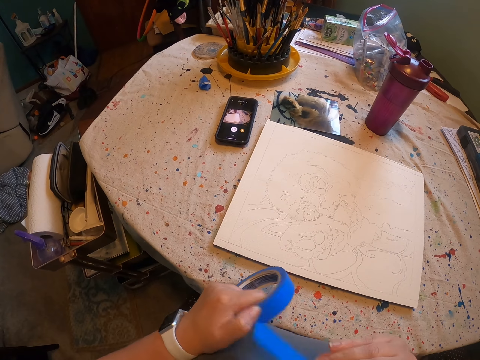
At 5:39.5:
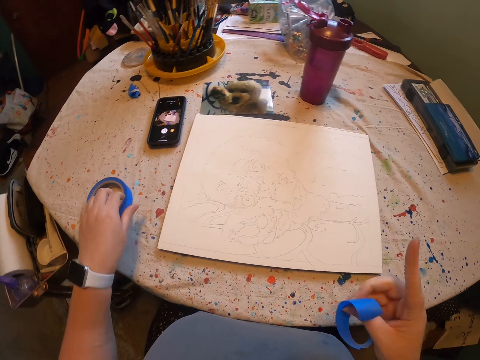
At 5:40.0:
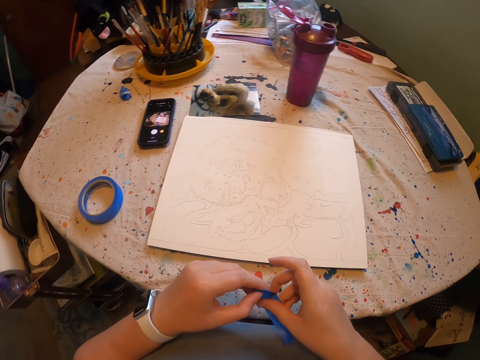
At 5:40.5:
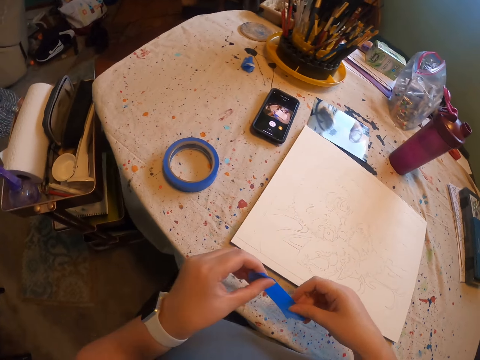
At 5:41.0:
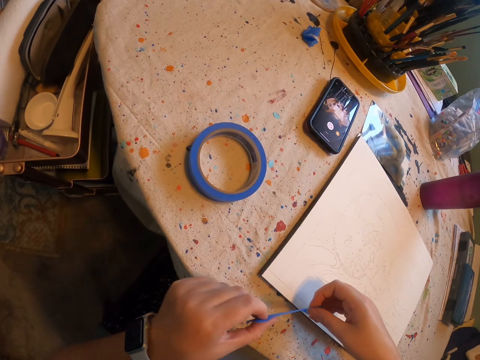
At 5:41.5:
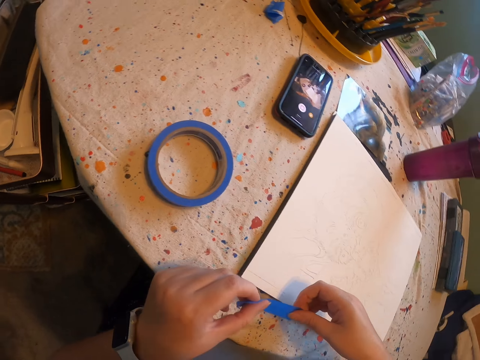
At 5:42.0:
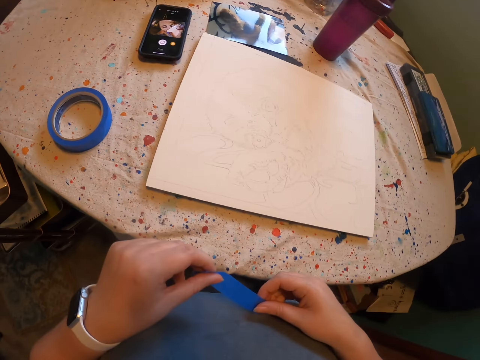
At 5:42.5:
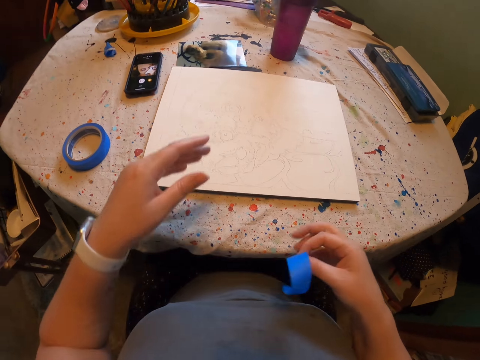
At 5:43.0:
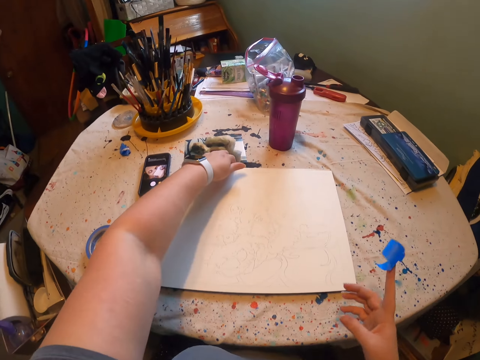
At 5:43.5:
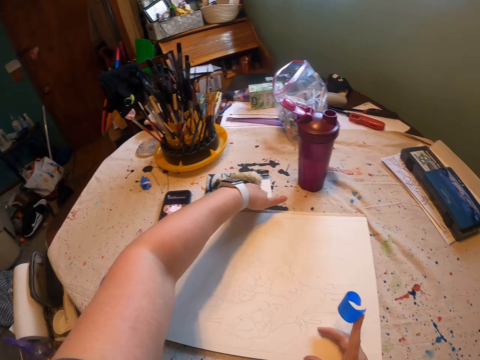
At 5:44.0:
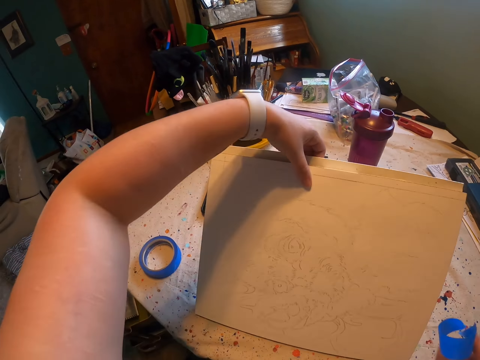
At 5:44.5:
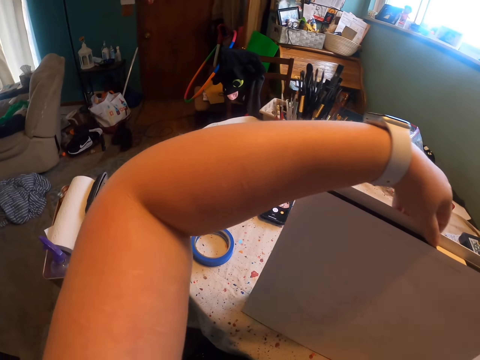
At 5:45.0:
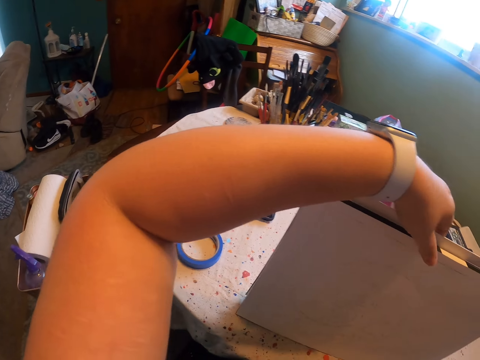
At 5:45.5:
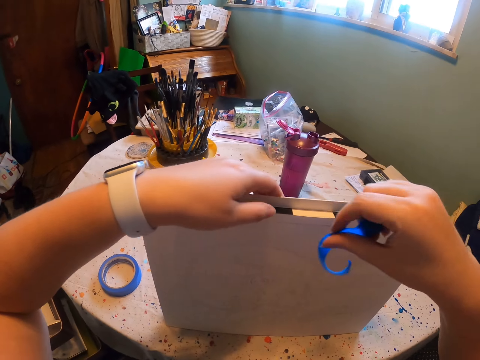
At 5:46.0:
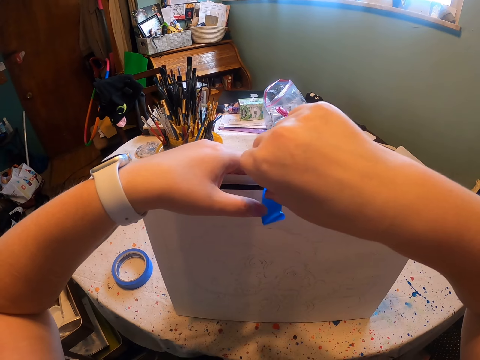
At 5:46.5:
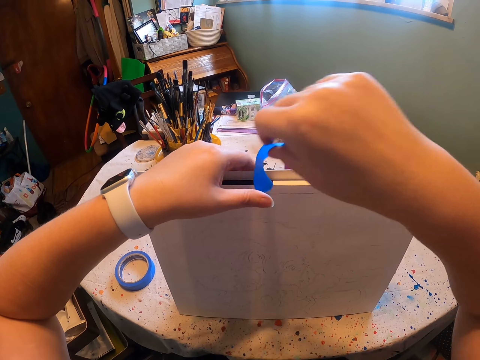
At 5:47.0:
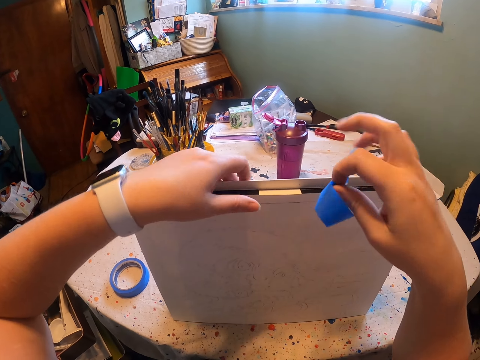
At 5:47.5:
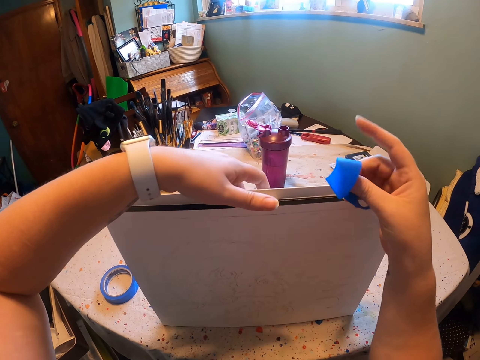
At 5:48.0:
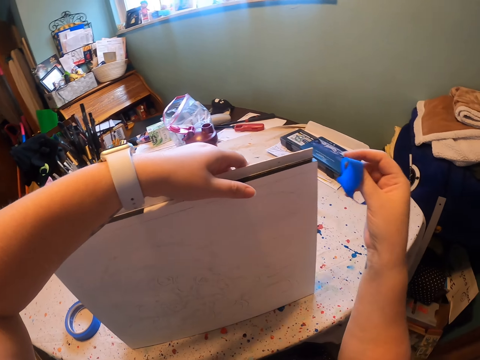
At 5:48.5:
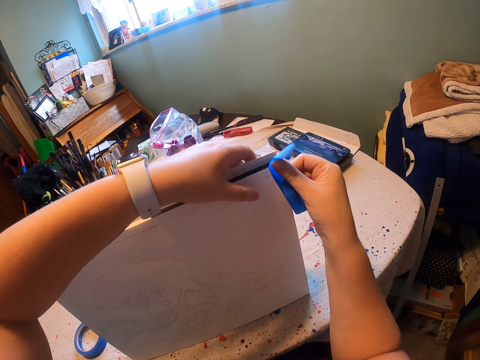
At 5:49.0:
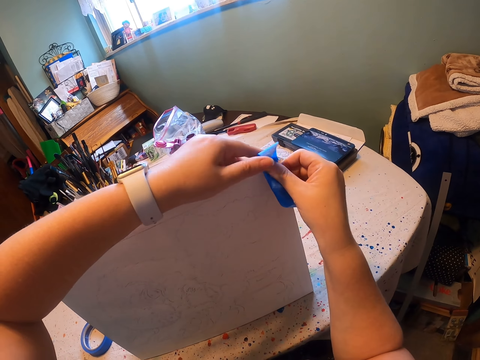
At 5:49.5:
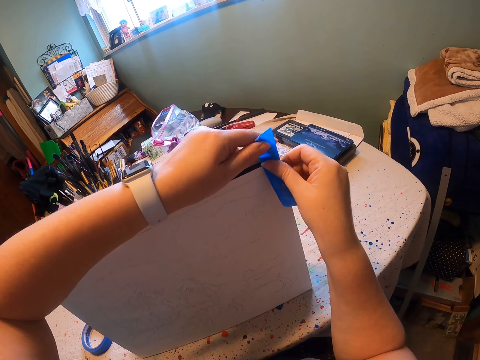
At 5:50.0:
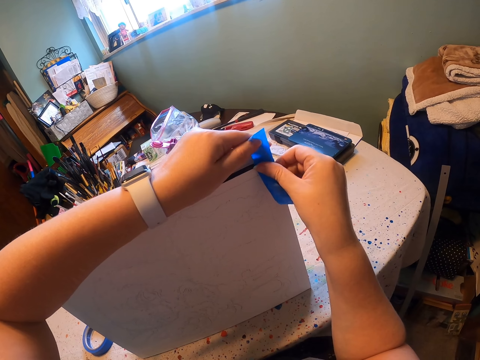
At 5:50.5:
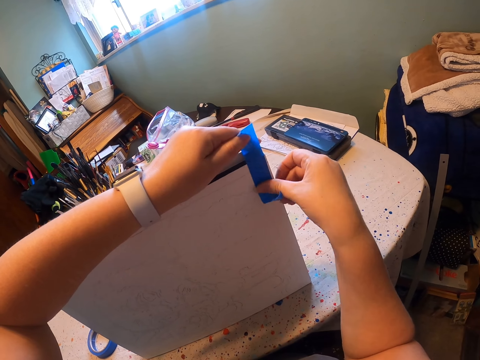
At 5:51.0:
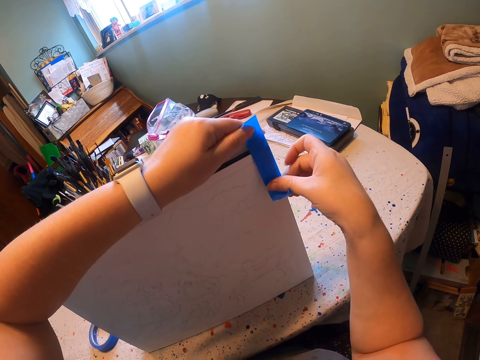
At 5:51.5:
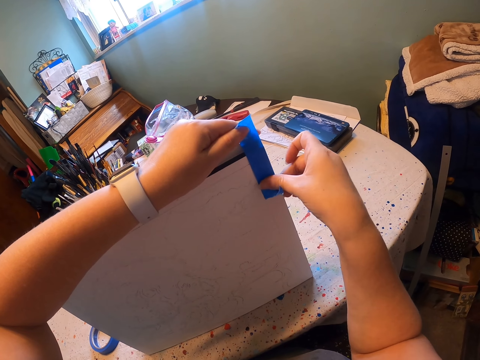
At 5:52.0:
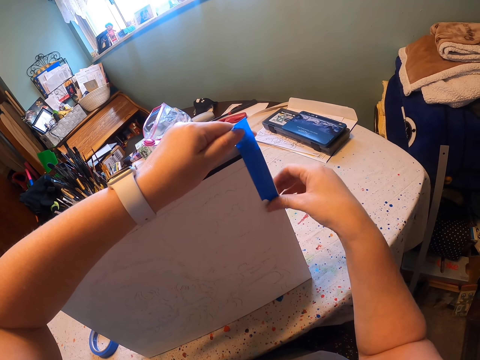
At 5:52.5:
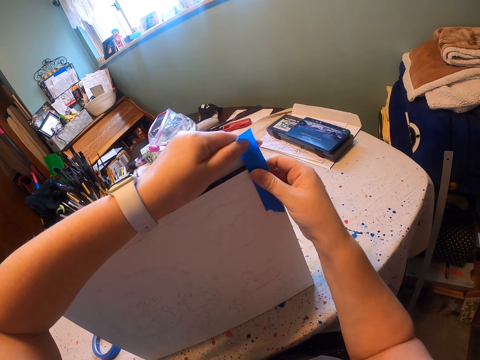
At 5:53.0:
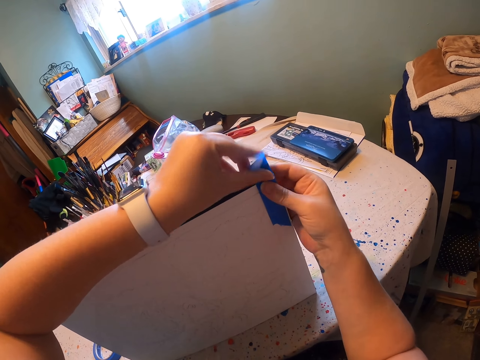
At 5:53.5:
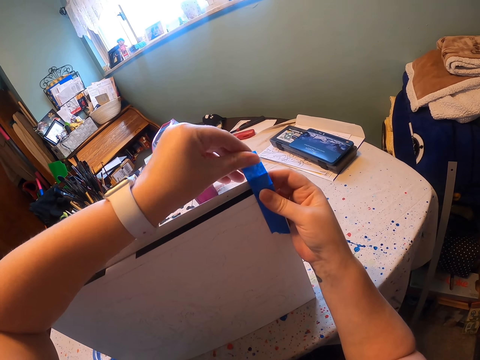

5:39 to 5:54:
The camera wearer places the tape on the table. They hold the sketch. They put the cello tape on the Stonehenge paper.

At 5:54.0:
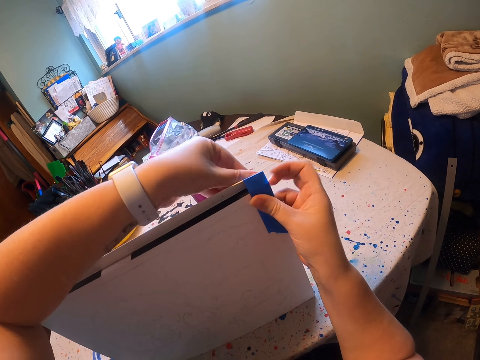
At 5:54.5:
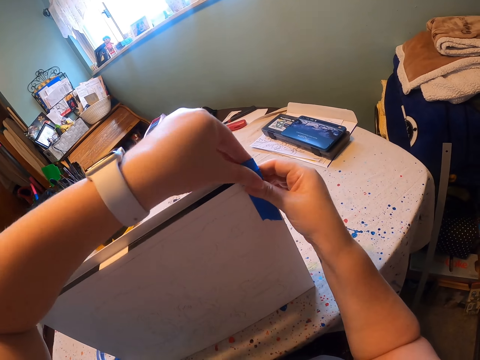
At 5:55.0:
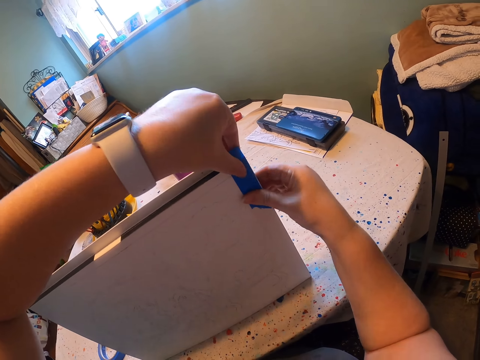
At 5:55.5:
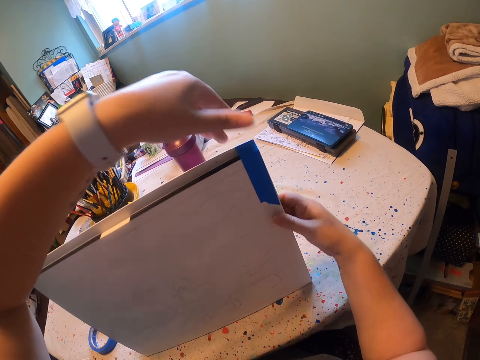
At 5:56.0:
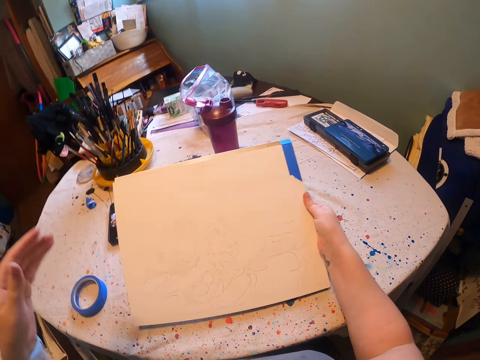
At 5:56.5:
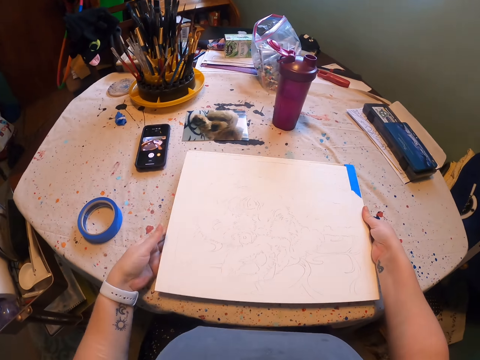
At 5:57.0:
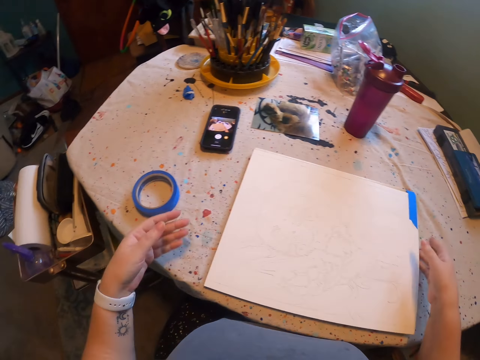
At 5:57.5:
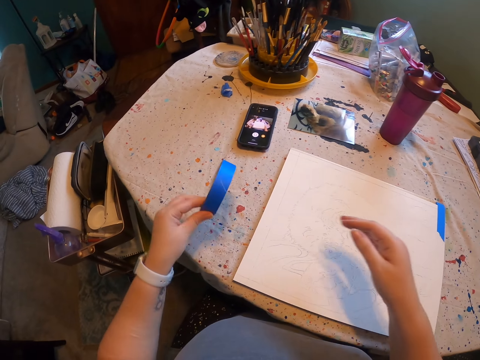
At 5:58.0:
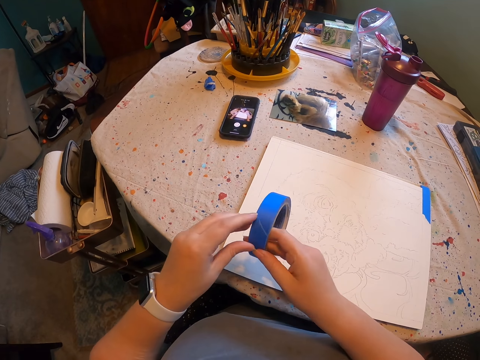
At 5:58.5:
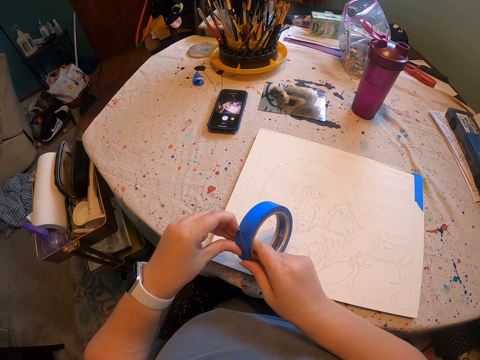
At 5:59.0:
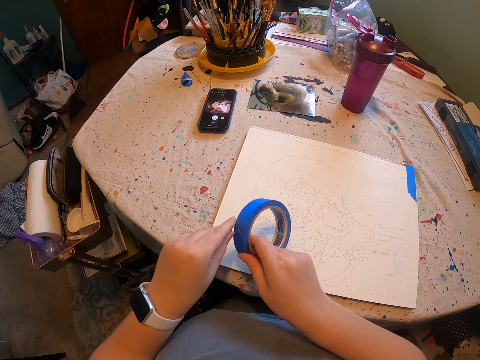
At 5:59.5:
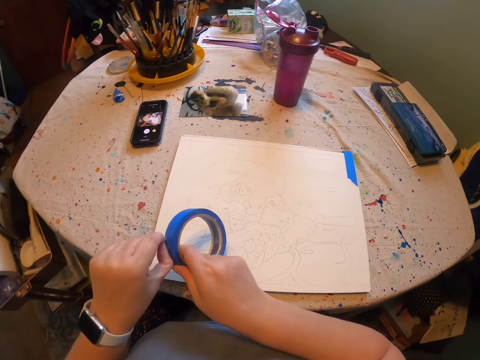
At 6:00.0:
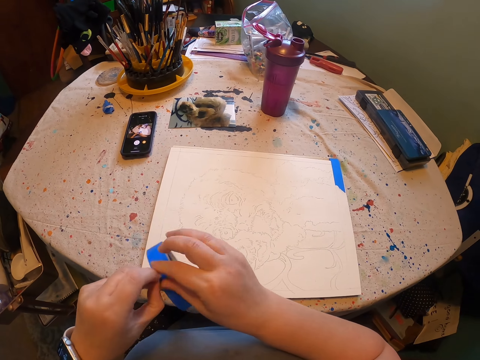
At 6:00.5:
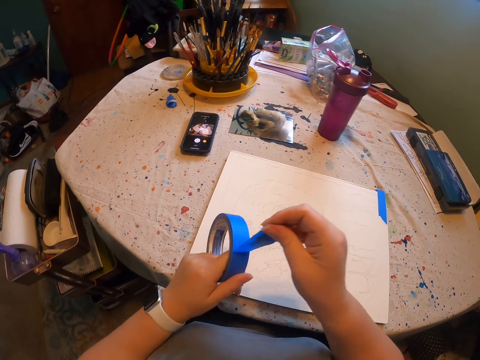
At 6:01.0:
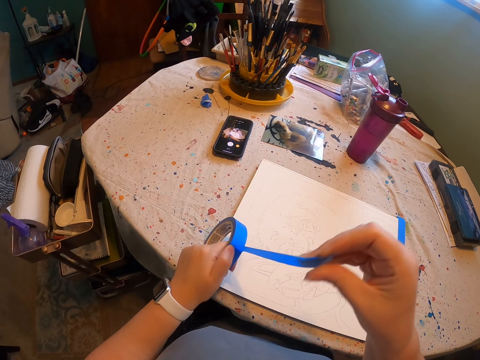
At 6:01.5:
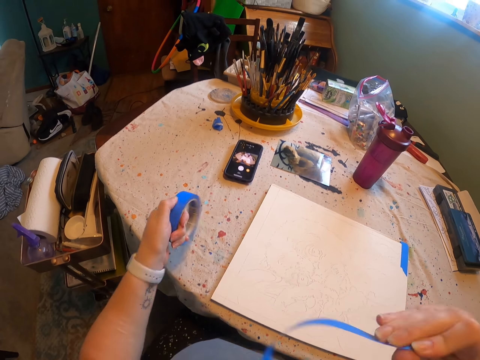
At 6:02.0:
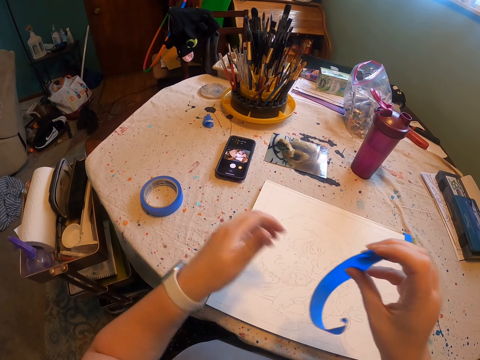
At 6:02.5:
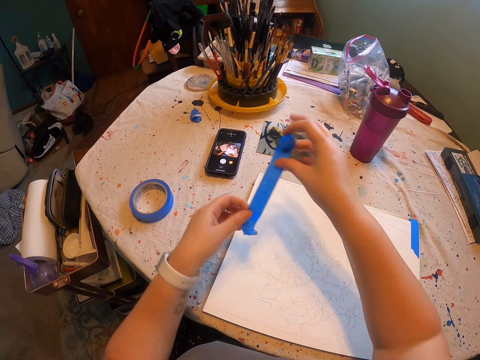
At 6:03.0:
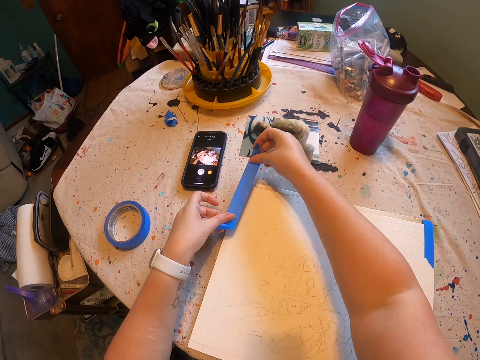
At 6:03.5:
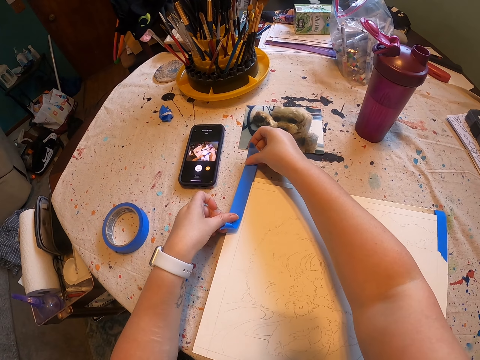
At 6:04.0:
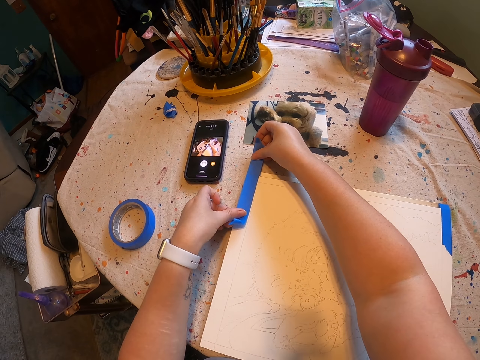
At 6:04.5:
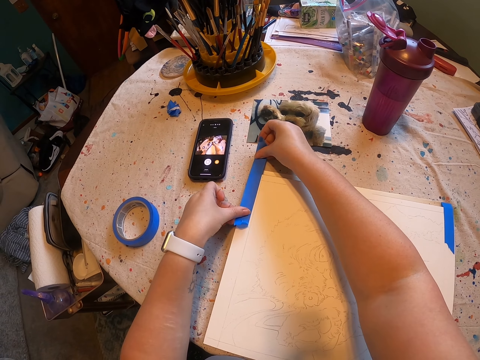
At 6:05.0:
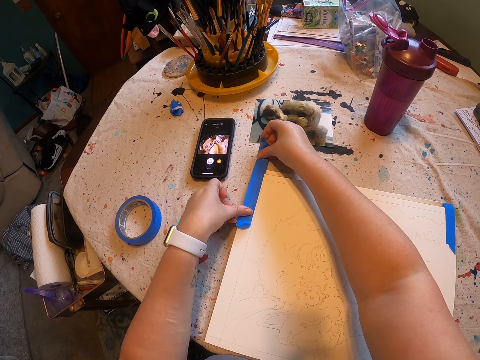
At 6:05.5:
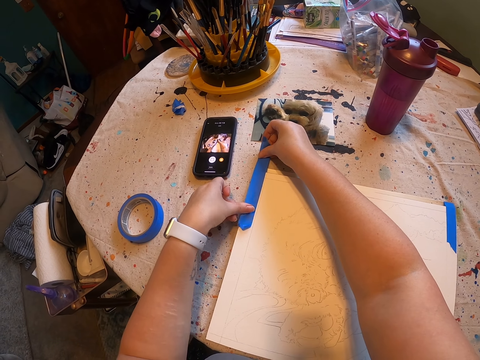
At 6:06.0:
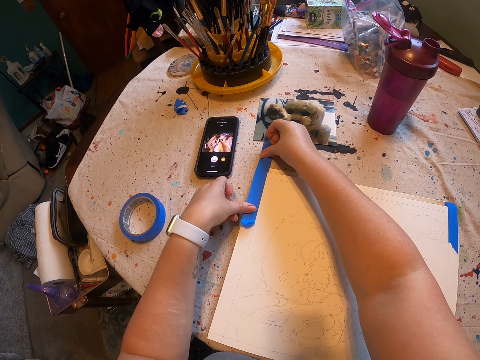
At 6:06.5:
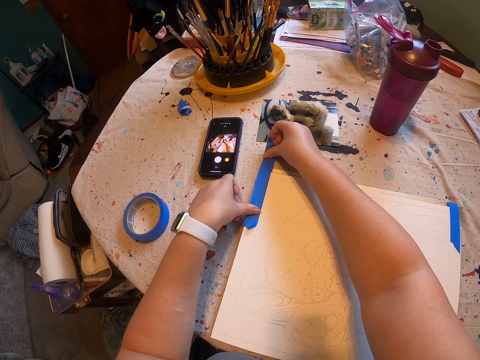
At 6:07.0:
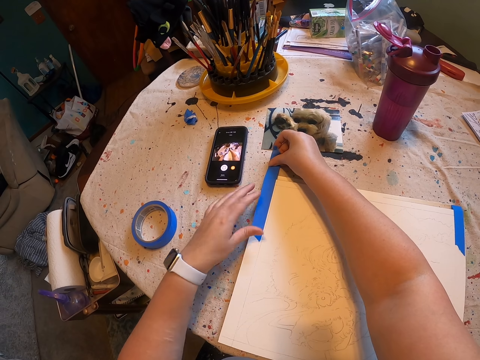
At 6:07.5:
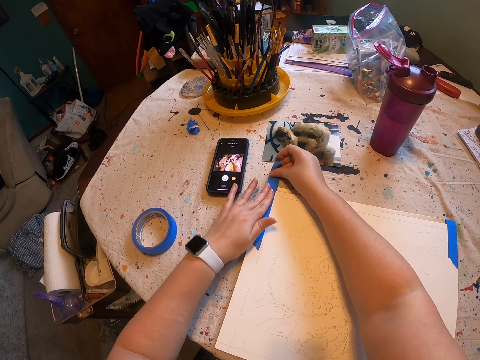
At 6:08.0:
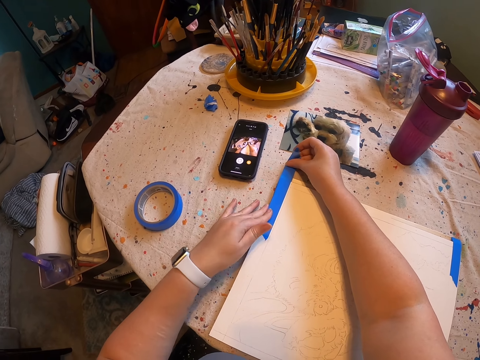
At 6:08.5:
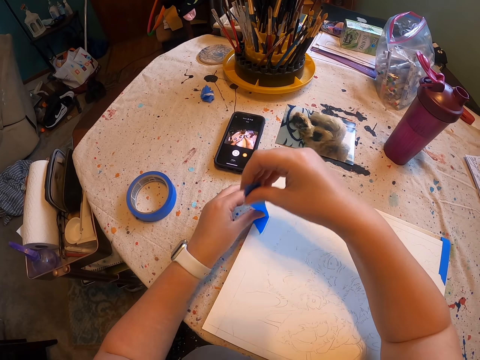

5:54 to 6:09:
The camera wearer places the sketch on the table. They take the tape. They unfold the tape. They put the tape on the sketch.
